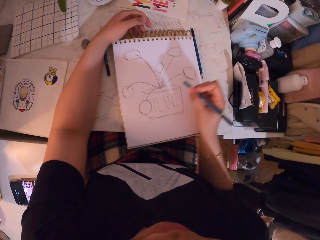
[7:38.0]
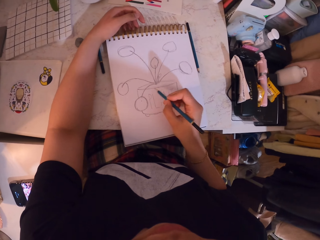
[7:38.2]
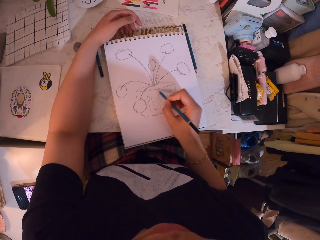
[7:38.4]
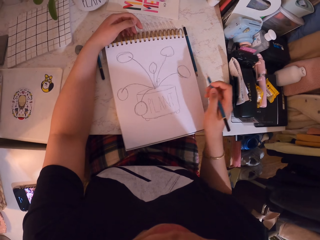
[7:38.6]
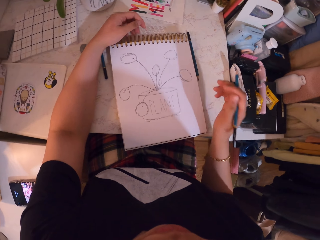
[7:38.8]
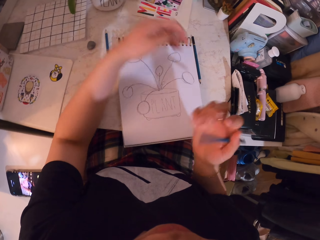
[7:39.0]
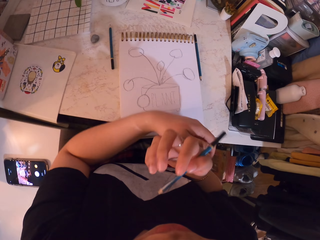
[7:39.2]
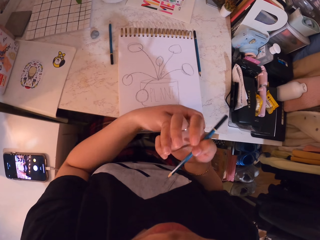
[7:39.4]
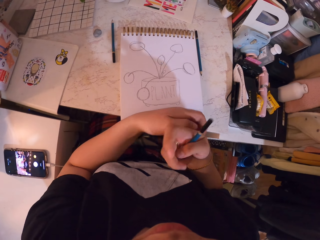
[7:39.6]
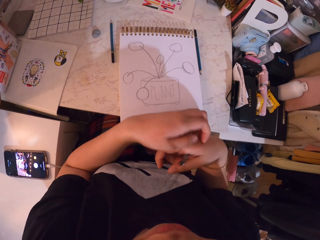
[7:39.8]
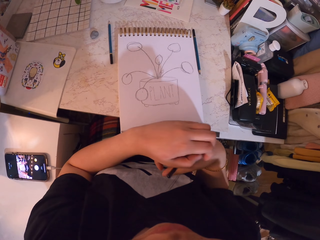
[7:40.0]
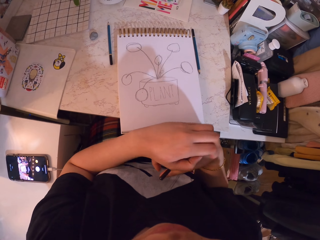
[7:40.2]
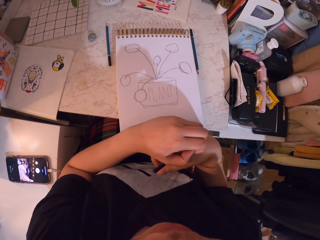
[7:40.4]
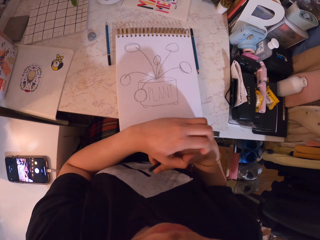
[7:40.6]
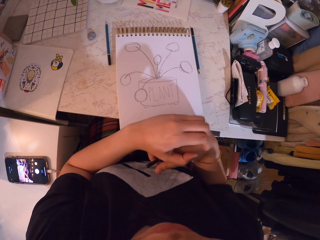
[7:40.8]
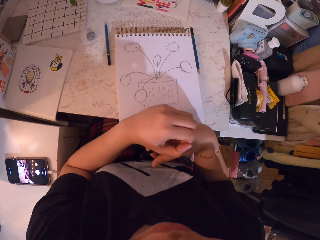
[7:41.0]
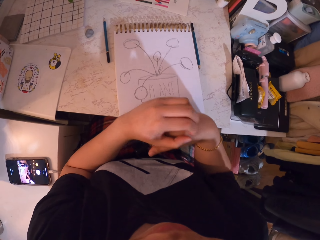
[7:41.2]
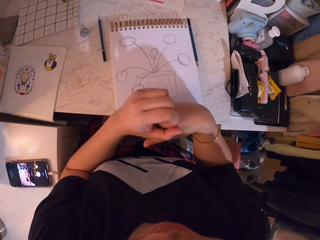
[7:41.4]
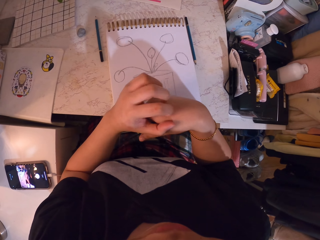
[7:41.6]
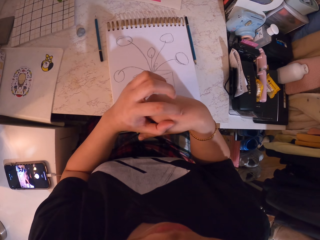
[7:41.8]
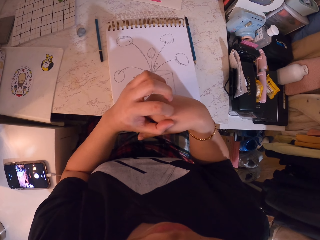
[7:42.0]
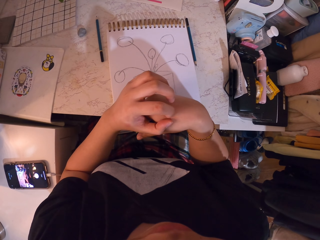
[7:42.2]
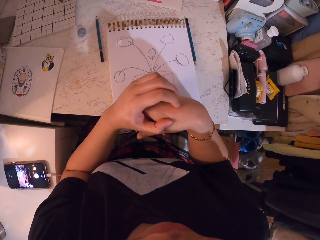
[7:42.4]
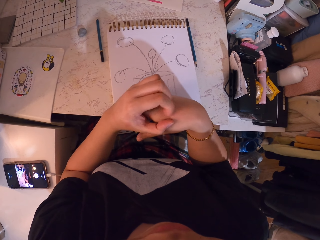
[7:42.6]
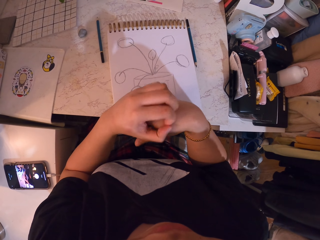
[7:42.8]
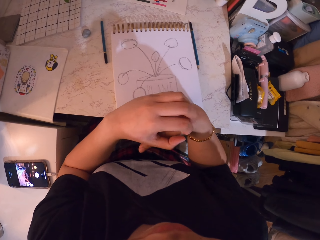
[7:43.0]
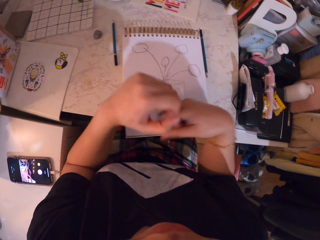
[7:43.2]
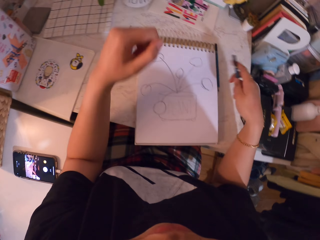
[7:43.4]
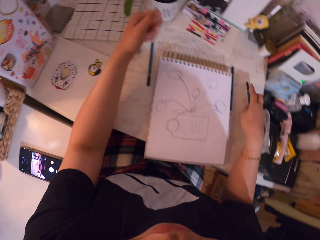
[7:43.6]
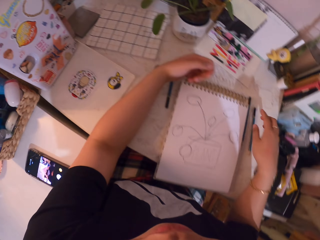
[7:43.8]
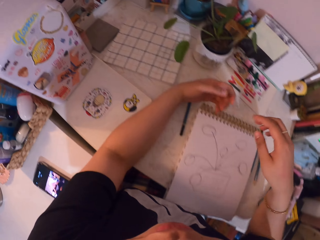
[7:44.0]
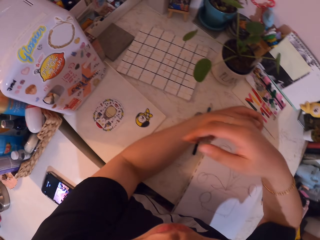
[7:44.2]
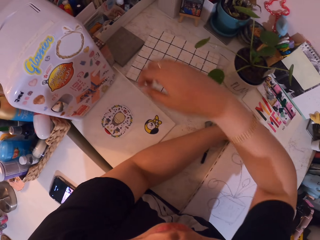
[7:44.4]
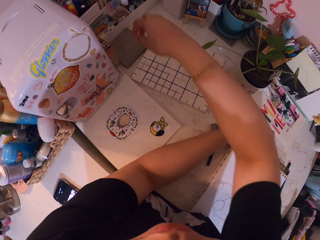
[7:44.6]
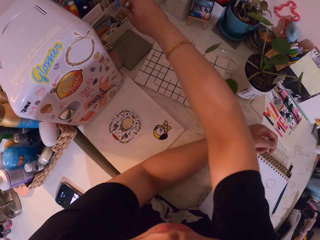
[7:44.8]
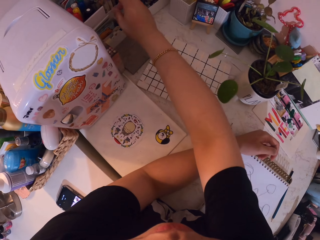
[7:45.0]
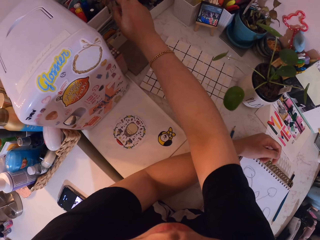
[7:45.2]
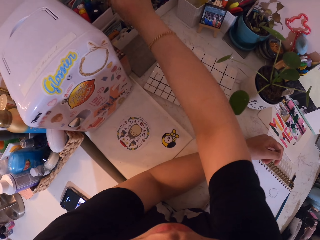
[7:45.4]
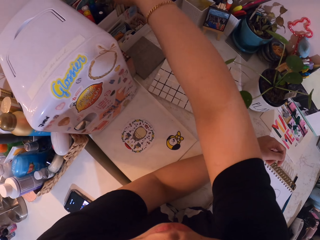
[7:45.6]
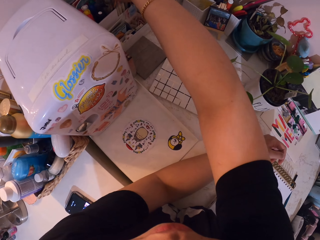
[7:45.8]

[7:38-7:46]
The camera wearer scratches their hands. They put the pencil on the table. They take colored pencils.

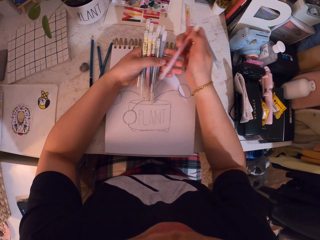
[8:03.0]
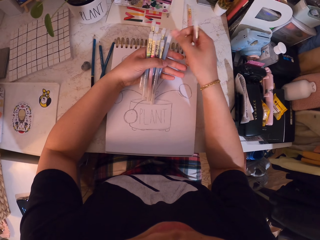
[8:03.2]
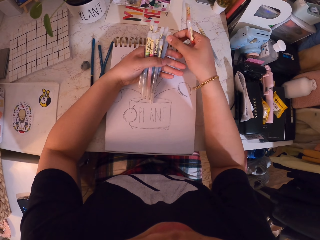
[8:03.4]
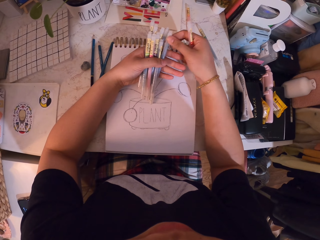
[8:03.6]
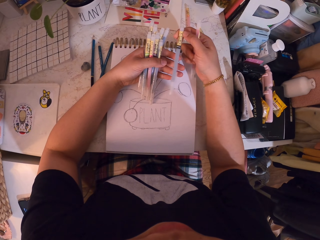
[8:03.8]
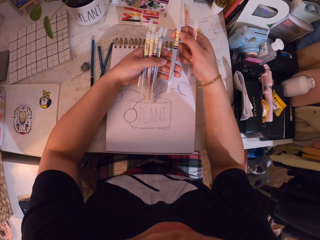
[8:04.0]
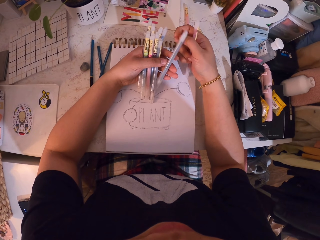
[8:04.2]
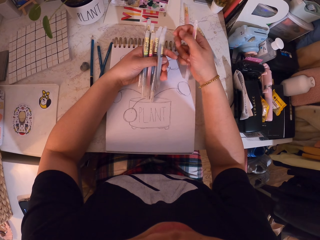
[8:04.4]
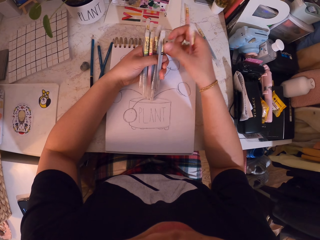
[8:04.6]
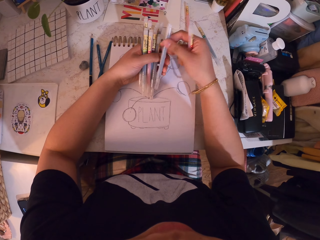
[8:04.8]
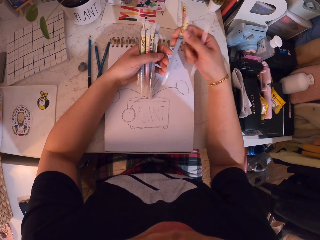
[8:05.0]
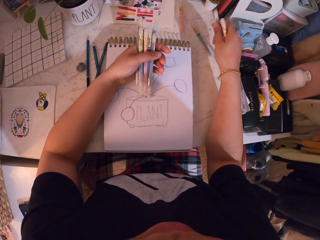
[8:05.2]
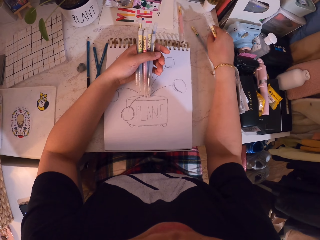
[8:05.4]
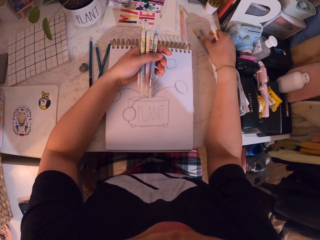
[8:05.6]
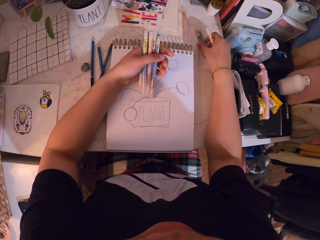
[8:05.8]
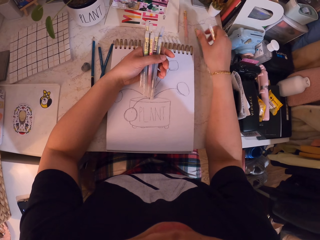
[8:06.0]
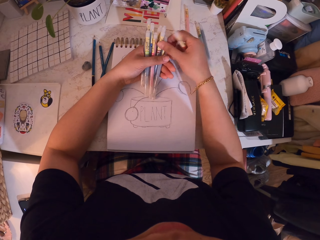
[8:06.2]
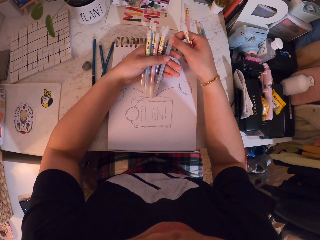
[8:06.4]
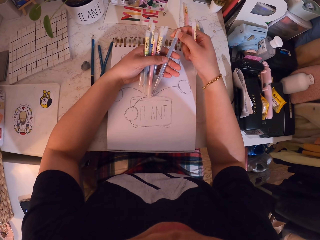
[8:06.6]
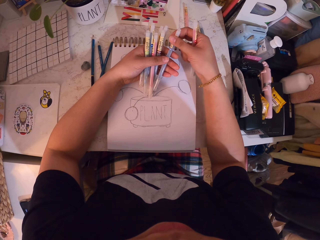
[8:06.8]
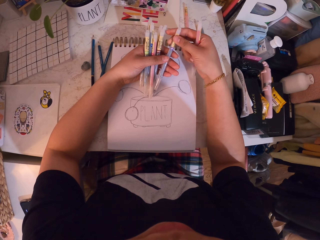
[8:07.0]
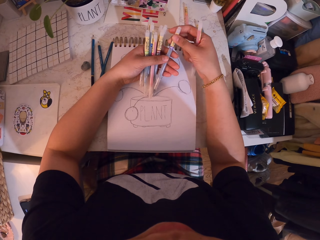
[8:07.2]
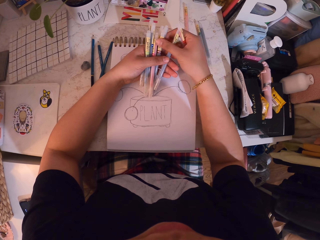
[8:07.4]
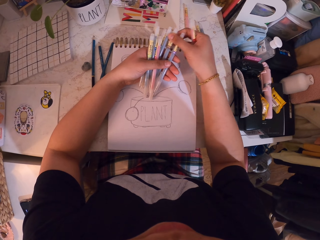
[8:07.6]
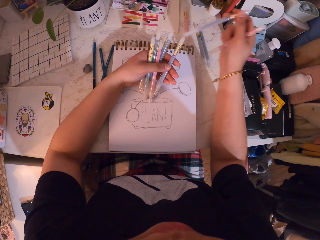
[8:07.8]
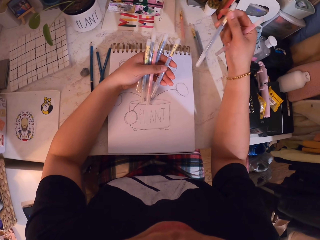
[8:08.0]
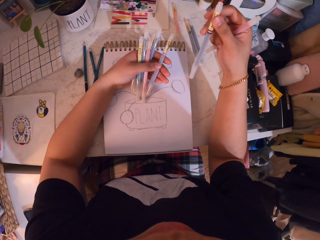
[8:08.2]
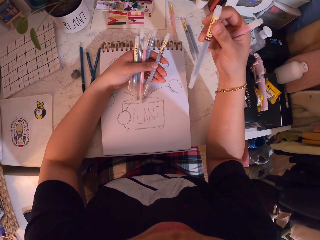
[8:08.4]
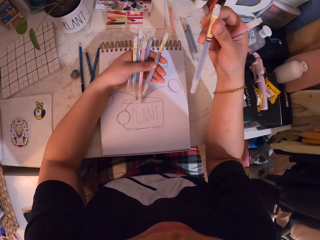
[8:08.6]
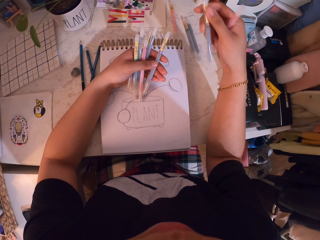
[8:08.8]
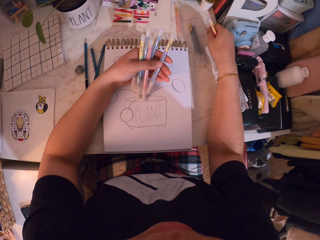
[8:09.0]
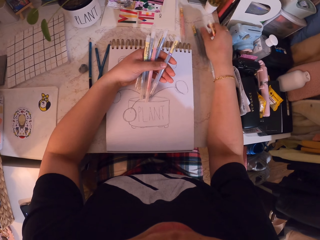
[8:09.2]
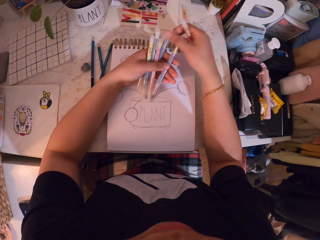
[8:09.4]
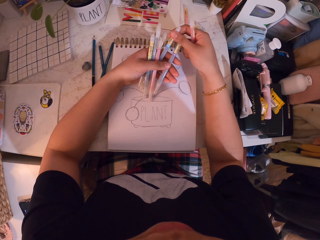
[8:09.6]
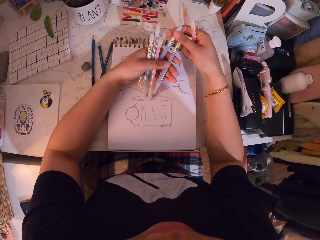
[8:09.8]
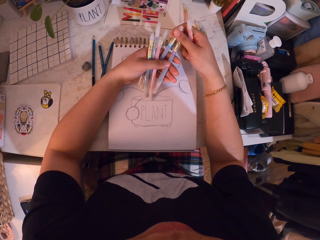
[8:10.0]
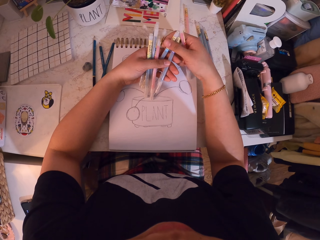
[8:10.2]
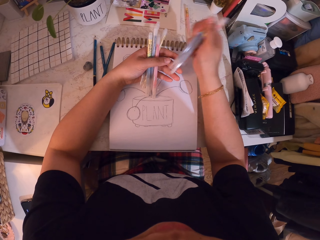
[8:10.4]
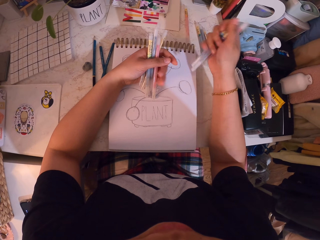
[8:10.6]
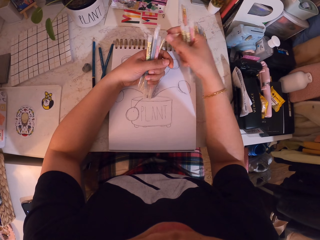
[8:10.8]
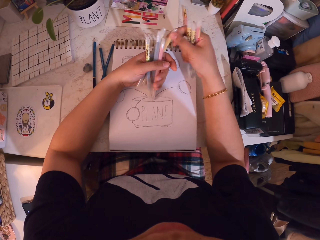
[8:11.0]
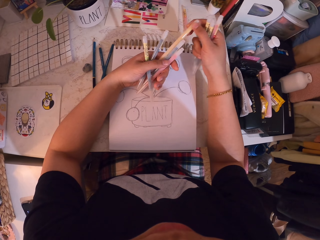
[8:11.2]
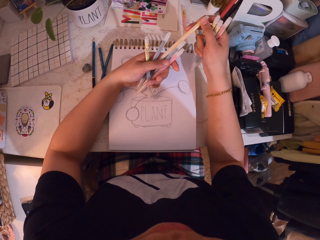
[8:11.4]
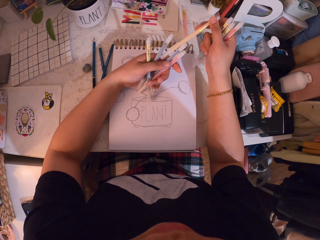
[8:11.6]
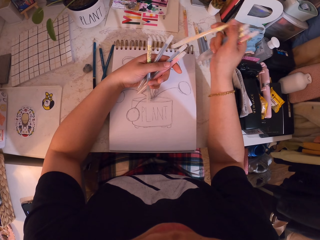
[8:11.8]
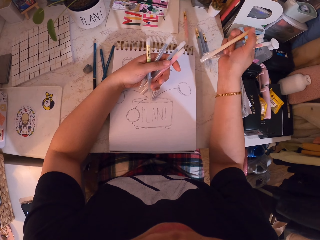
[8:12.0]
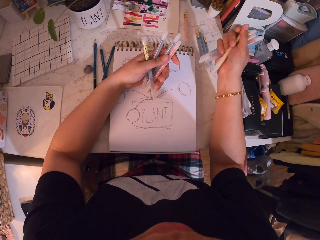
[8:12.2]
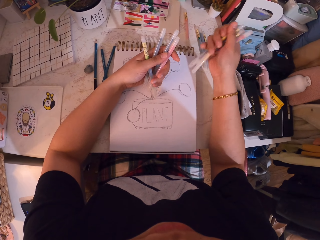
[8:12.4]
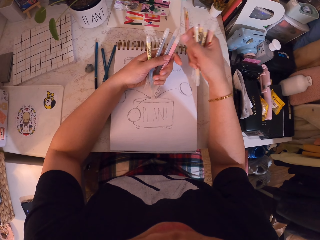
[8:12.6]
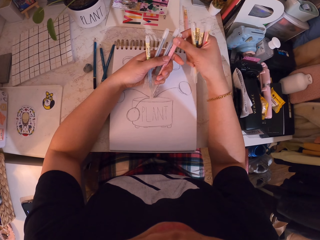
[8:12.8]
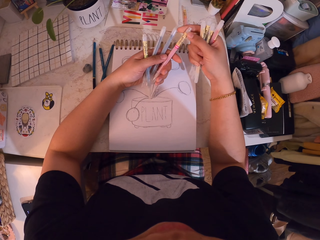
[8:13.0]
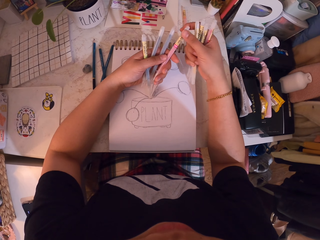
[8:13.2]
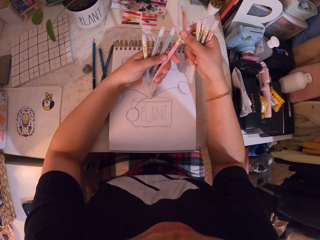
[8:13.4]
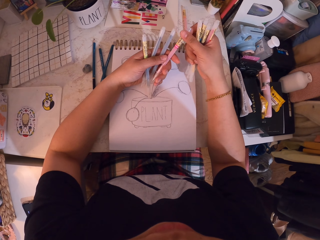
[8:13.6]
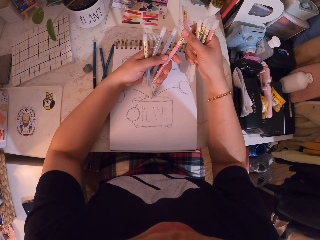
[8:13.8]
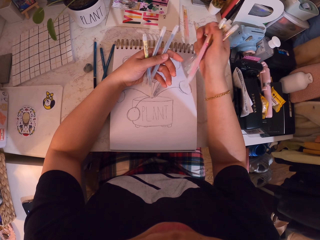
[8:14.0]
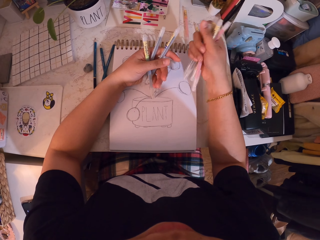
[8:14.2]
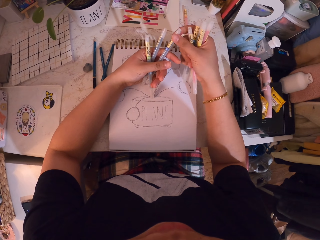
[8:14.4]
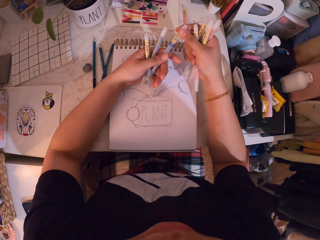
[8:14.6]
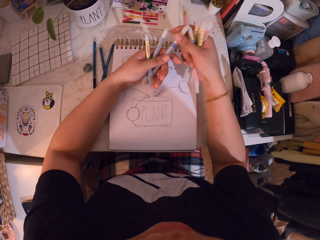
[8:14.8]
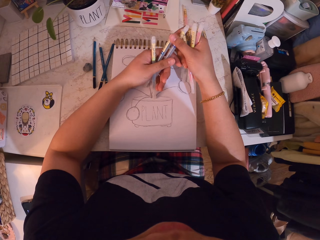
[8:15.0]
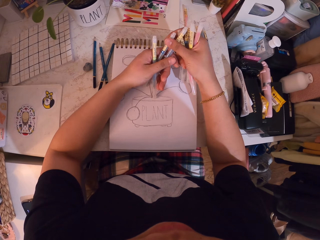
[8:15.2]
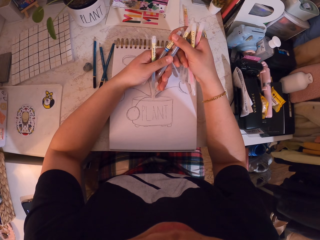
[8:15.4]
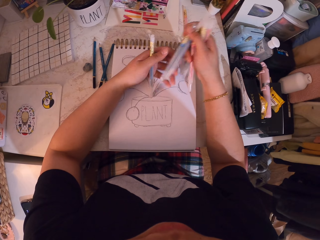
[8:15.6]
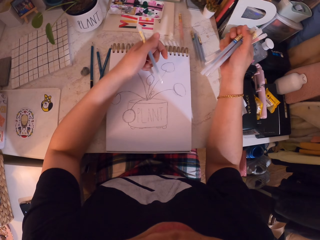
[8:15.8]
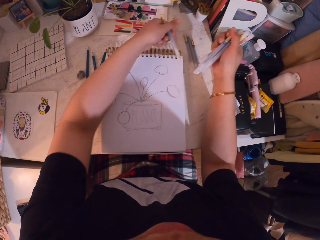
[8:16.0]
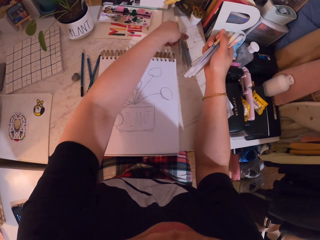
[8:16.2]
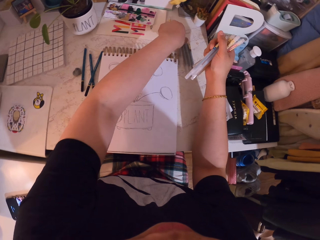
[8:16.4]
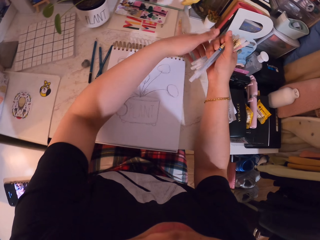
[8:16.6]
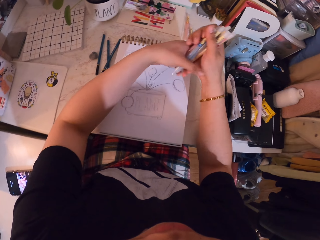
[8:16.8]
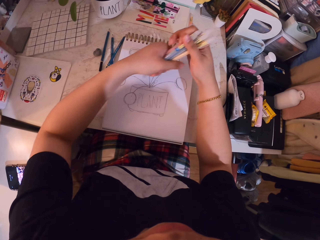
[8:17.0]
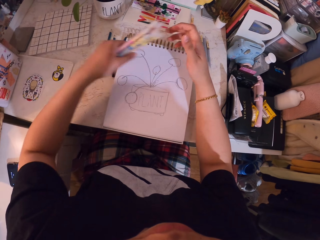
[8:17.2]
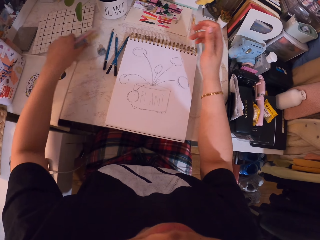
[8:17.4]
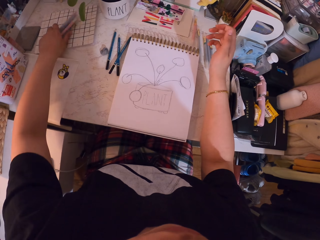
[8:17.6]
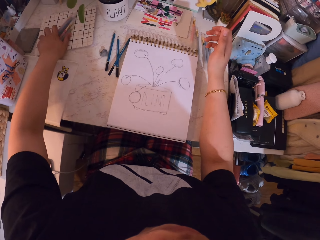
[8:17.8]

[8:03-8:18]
The camera wearer holds the colored pencils. They select the colored pencils. They put the colored pencils on the table. They select the colored pencils. They put a colored pencil on the table. They select the colored pencils. They put the colored pencil on the table.
